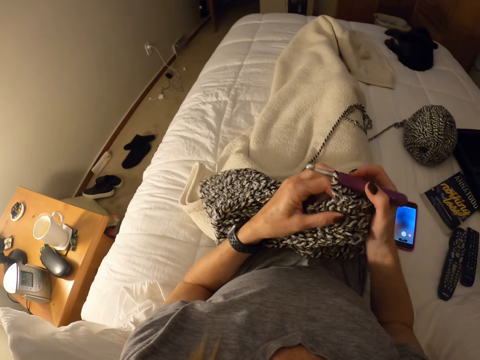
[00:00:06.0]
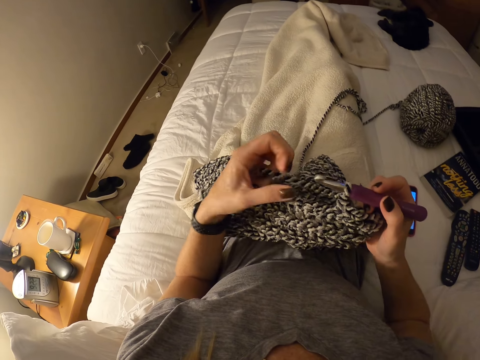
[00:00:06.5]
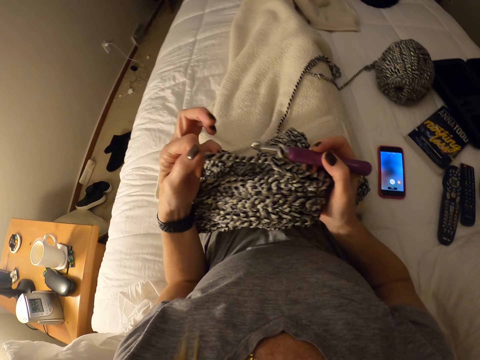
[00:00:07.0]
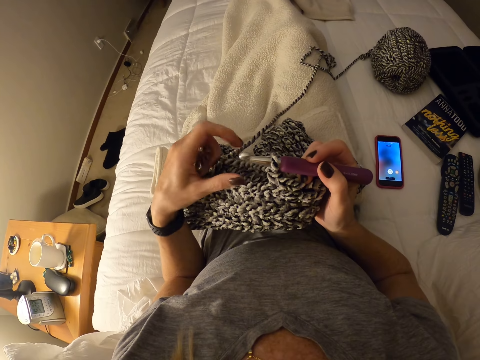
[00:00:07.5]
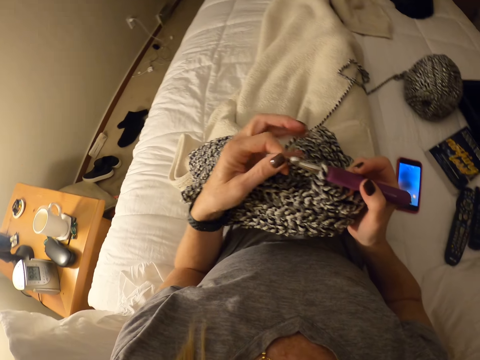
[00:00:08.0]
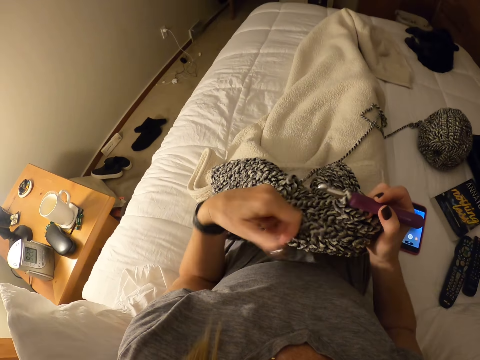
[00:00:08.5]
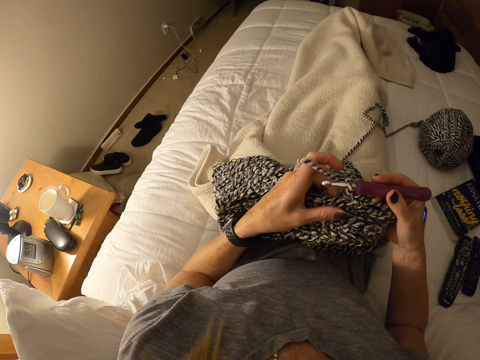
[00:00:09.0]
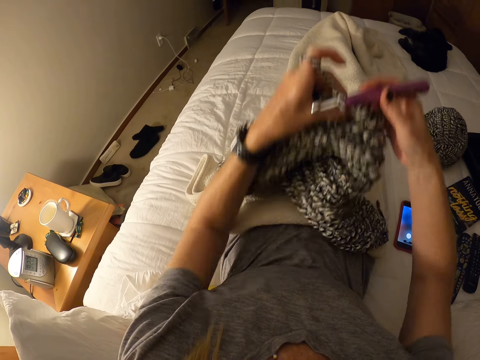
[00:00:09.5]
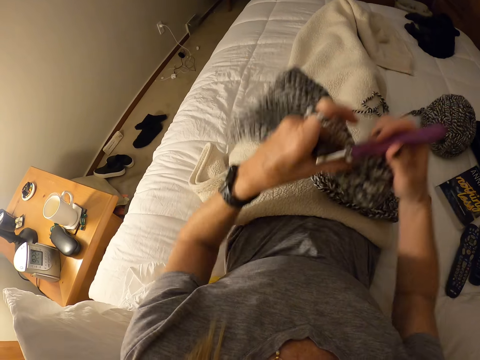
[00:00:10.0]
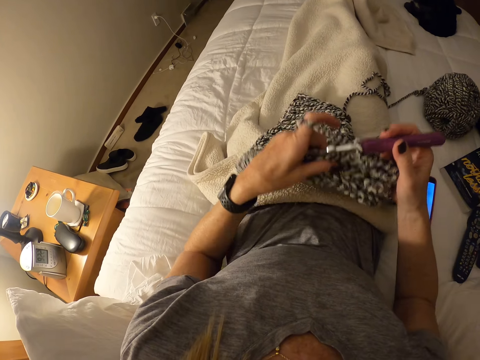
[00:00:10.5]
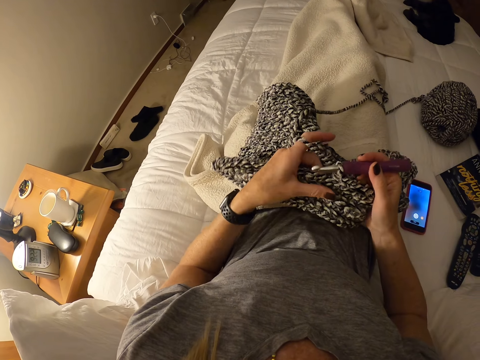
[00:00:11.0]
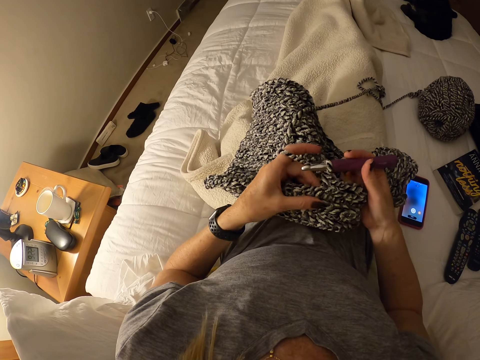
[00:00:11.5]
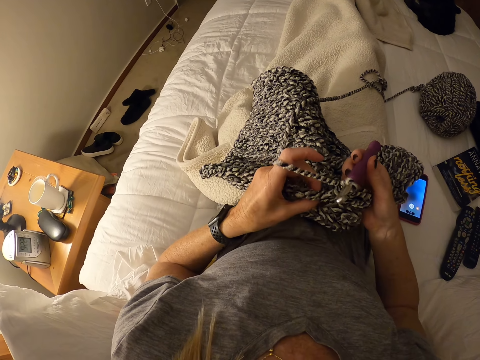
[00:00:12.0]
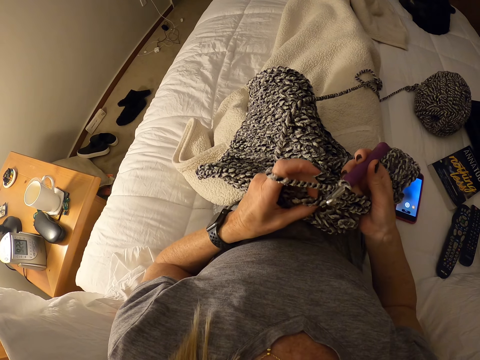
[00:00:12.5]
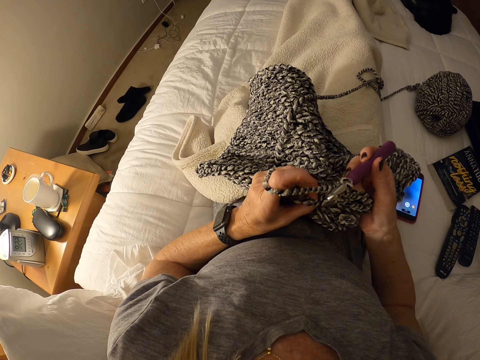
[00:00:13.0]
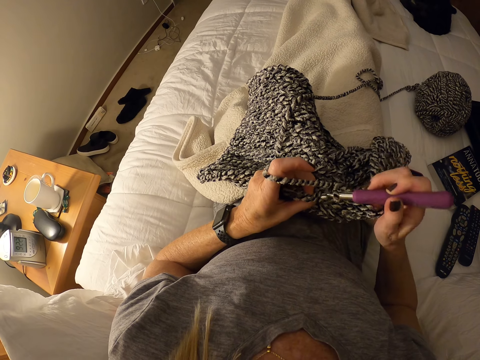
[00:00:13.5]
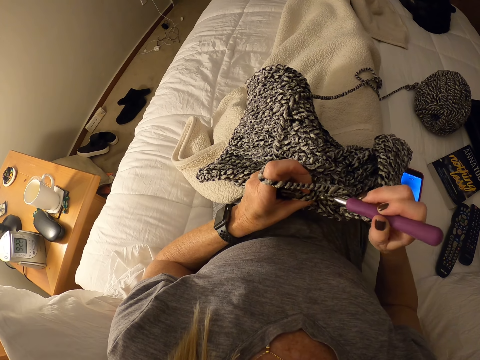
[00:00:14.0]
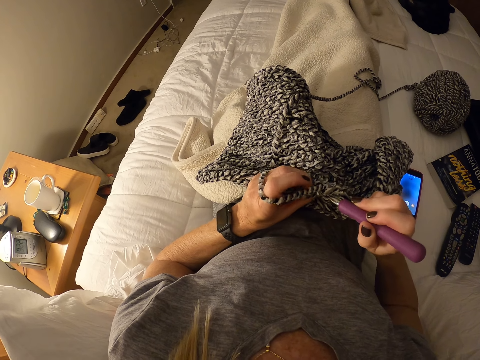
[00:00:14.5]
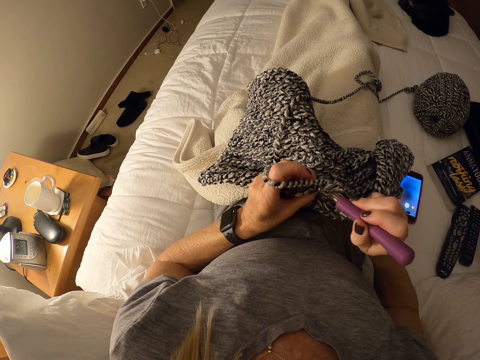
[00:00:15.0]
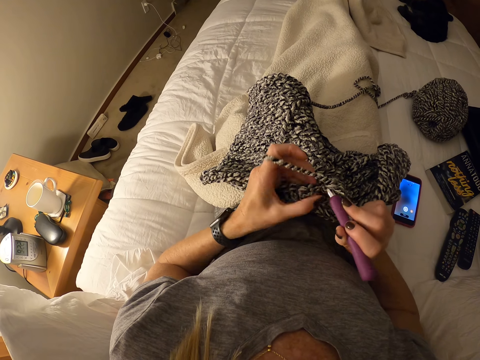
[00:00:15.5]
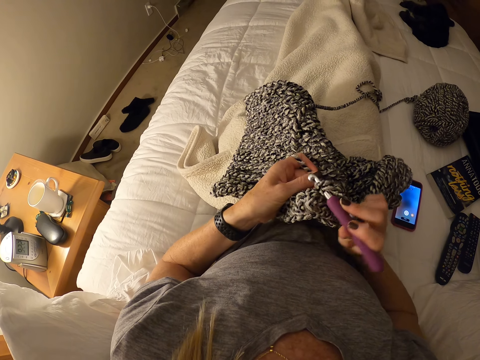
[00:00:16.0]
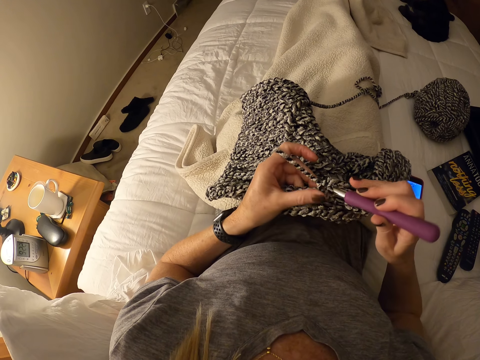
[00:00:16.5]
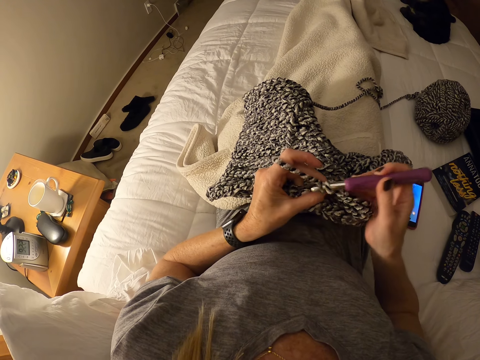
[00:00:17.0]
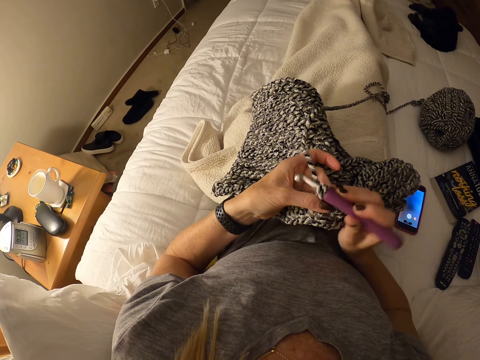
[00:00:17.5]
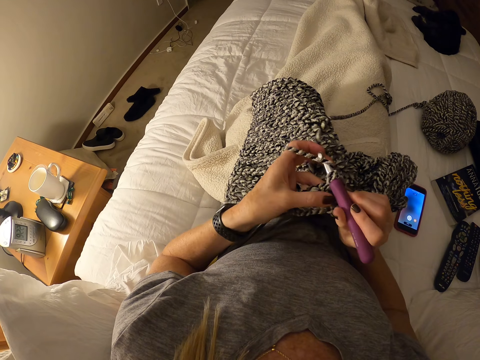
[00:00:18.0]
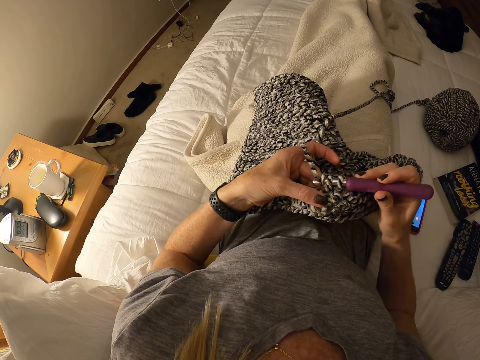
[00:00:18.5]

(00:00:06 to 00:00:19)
The camera wearer holds a thread on the knit fabric with her left hand. She looks in the direction of her phone on the bed. She pulls the thread. She adjusts the knit fabric in her hands. She lifts the fabric and lowers the fabric. She knits the fabric with the knitting needle.

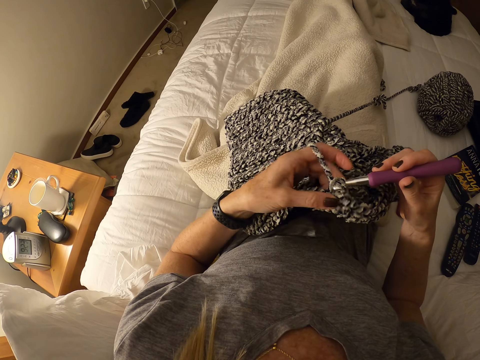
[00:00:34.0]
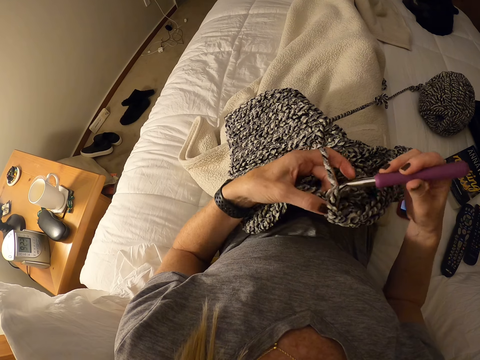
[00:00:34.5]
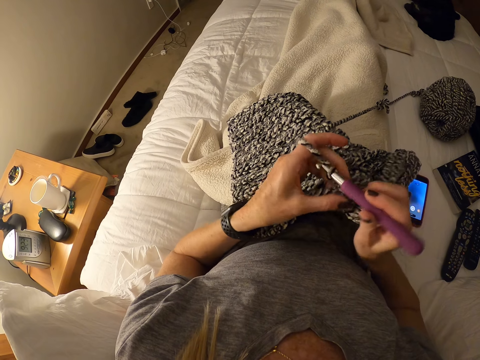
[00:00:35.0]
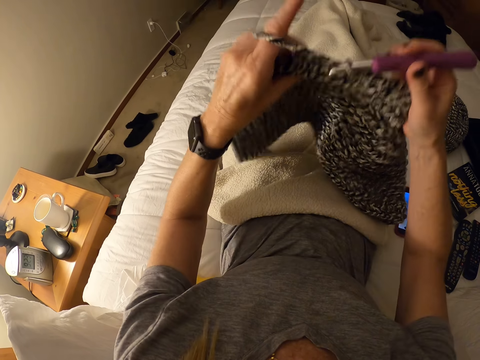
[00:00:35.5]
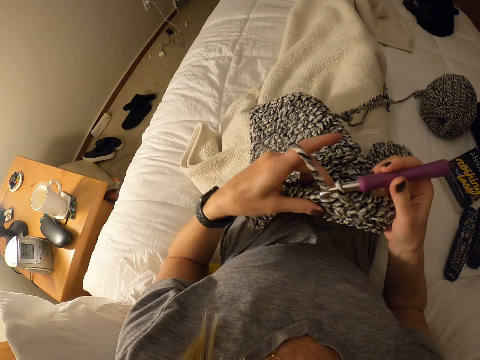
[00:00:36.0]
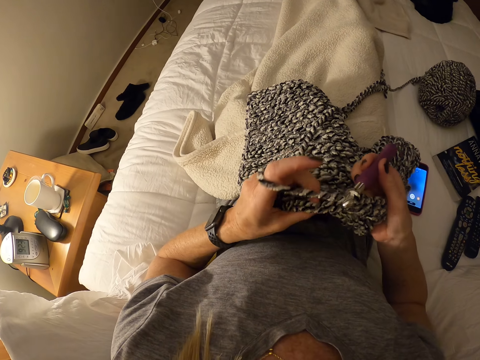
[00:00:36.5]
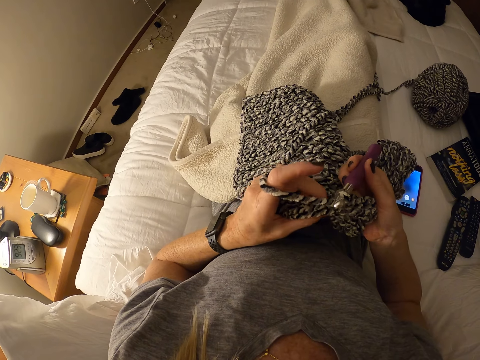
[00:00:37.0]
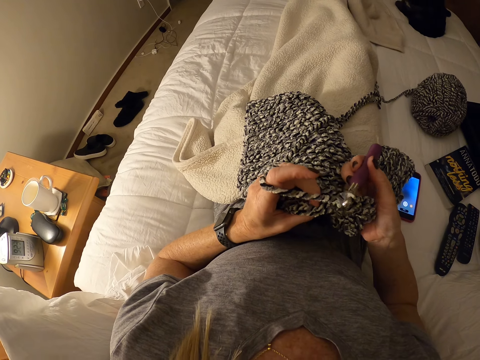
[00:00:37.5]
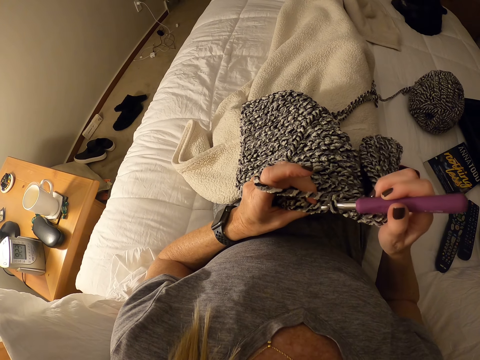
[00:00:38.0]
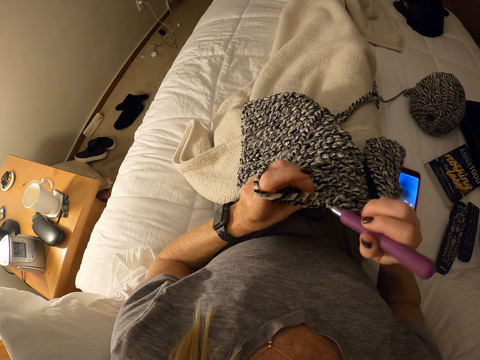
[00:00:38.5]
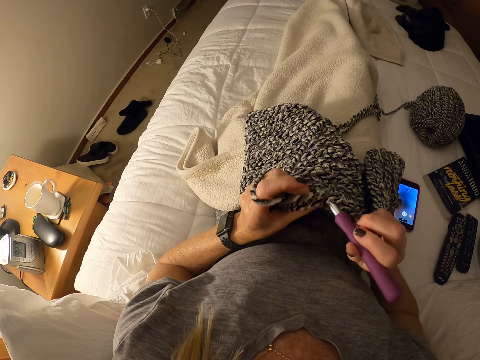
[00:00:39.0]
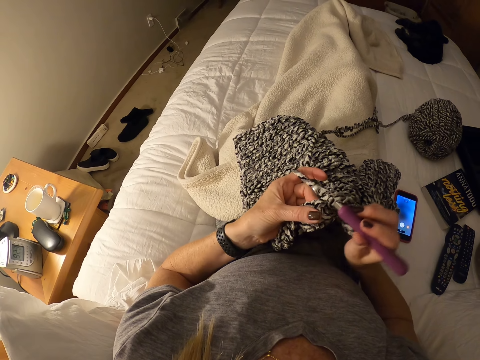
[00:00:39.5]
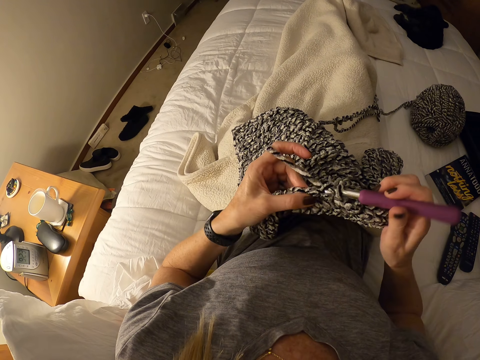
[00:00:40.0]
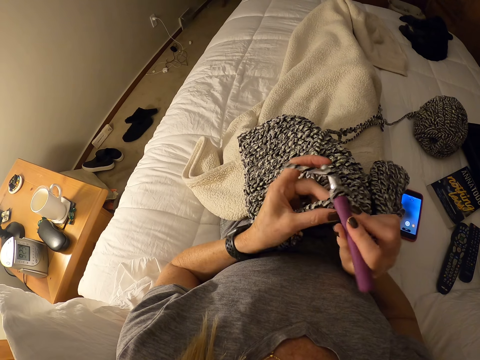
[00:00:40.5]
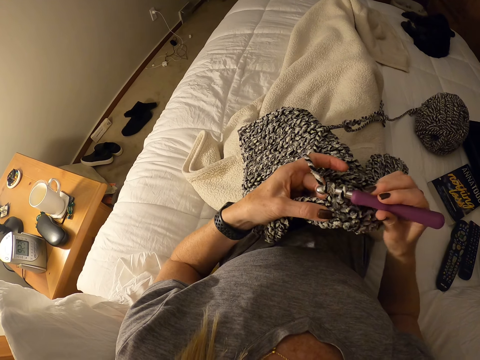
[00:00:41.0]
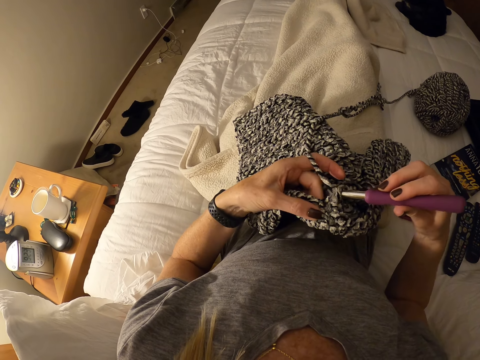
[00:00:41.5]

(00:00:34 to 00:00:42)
The camera wearer adjusts the knit fabric in her hands. She continues knitting with the knitting needle.

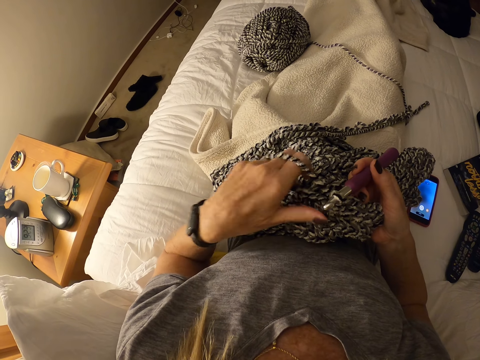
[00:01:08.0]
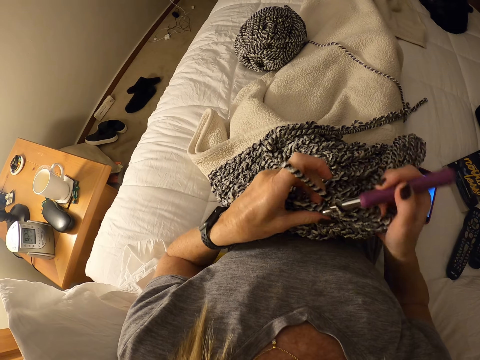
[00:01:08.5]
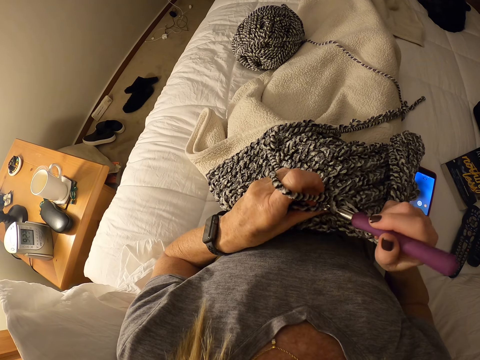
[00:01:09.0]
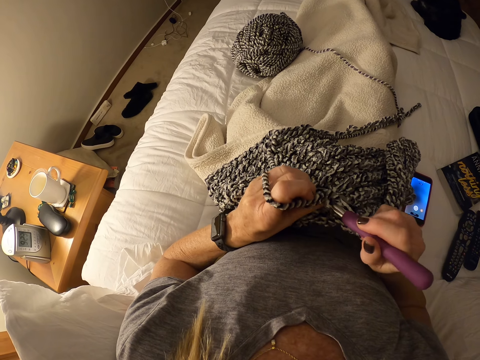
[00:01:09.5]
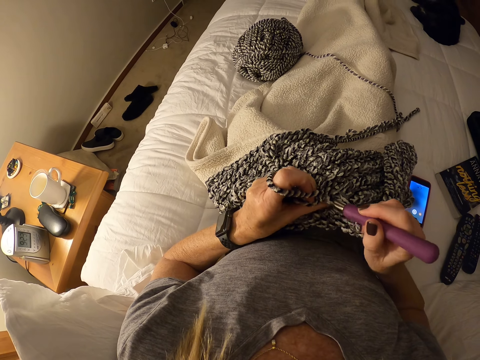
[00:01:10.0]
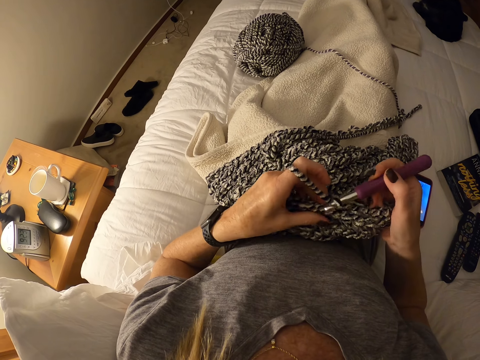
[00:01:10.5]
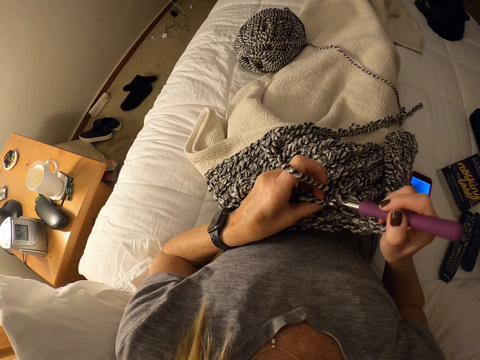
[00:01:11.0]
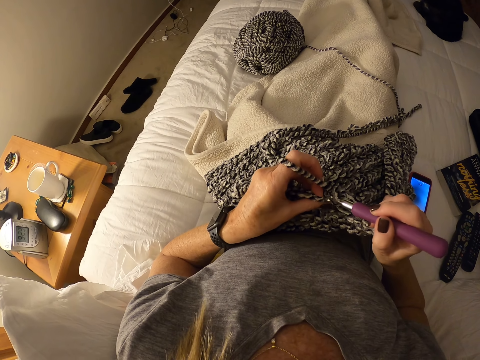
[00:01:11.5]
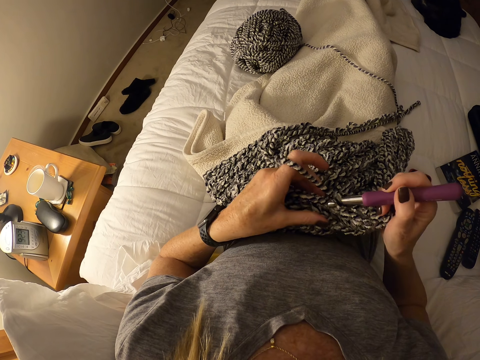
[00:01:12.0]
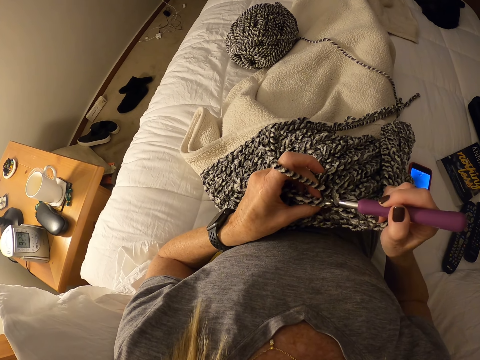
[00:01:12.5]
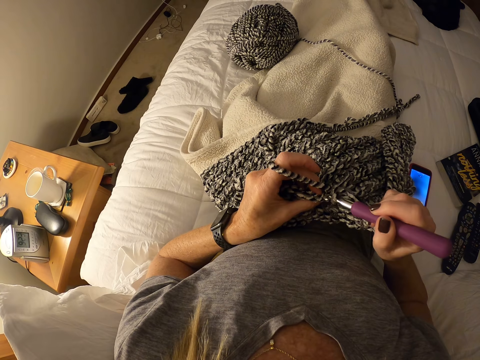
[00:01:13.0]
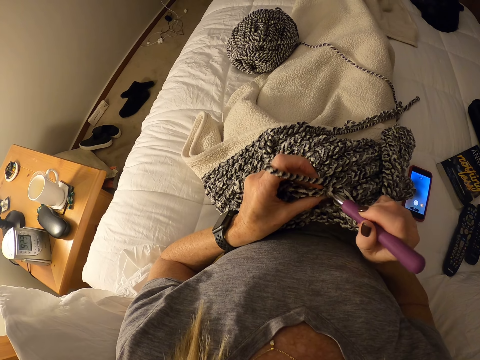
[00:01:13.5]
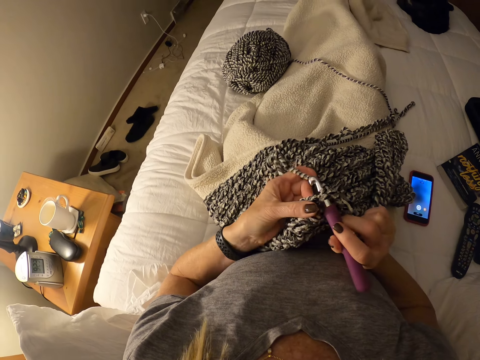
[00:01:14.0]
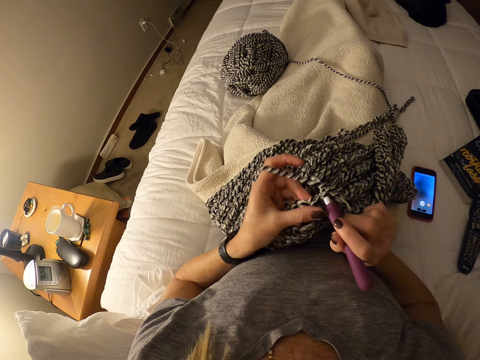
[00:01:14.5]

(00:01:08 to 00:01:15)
The camera wearer picks up the thread. They hold the fabric. They continue knitting the fabric with the knitting needle.
